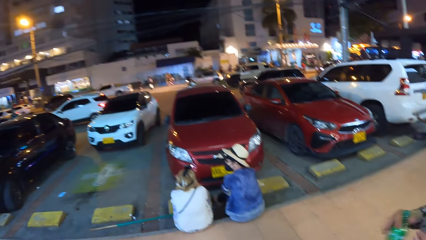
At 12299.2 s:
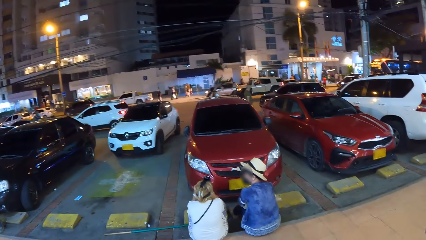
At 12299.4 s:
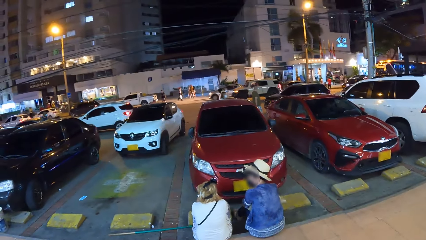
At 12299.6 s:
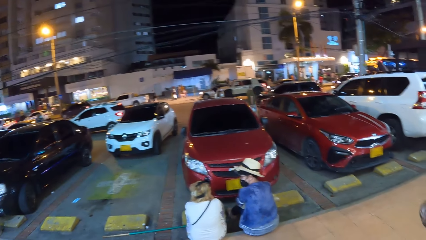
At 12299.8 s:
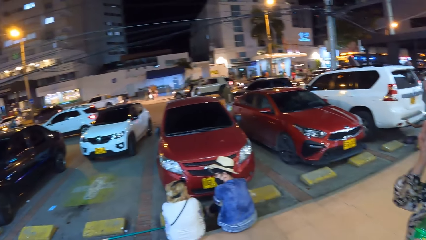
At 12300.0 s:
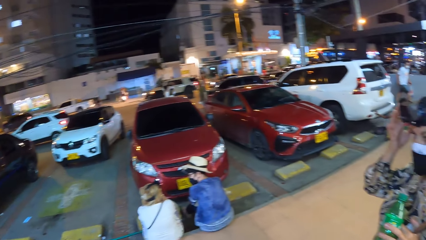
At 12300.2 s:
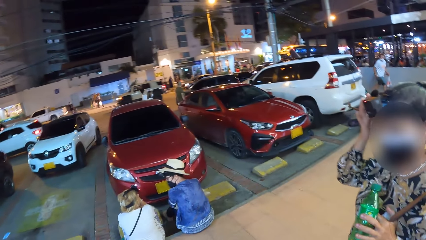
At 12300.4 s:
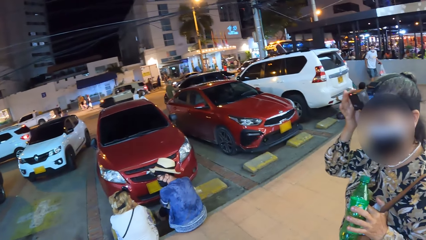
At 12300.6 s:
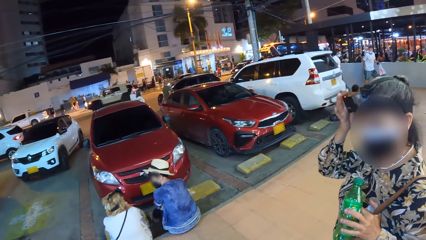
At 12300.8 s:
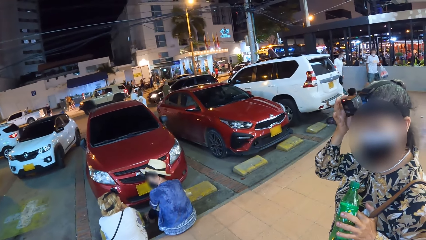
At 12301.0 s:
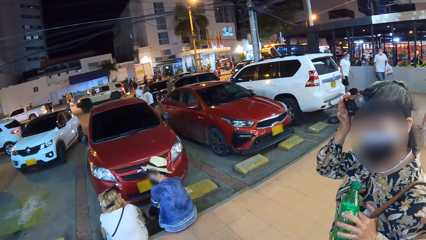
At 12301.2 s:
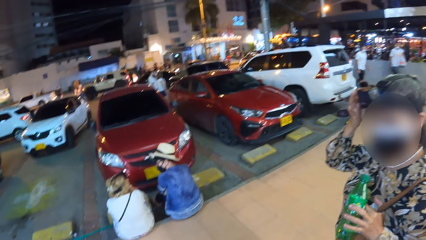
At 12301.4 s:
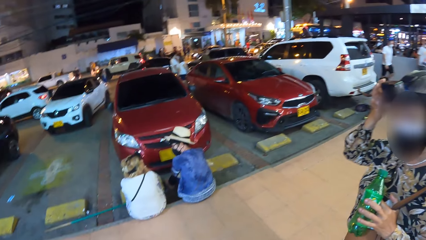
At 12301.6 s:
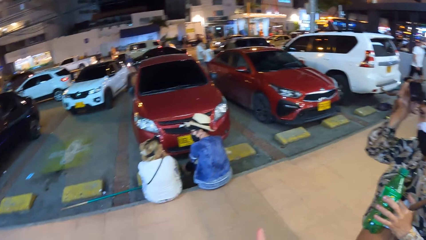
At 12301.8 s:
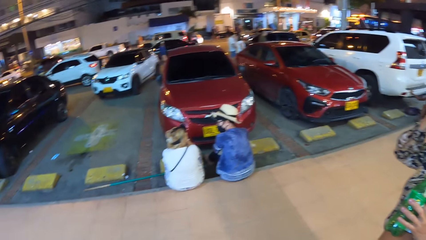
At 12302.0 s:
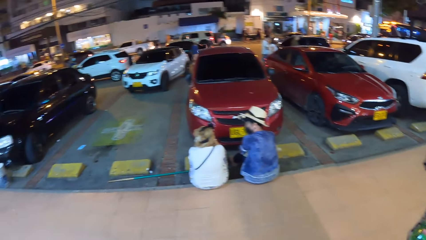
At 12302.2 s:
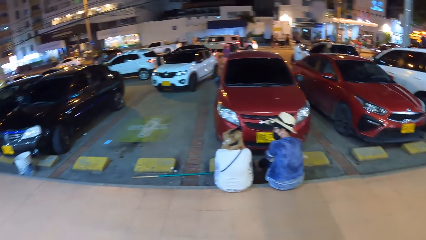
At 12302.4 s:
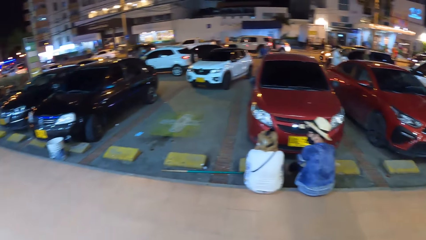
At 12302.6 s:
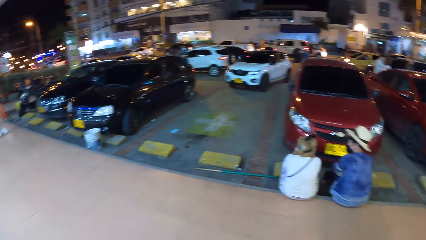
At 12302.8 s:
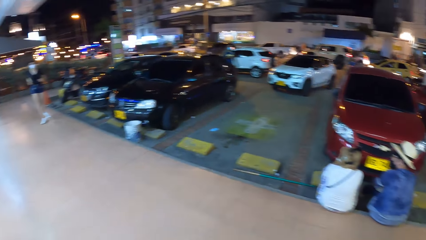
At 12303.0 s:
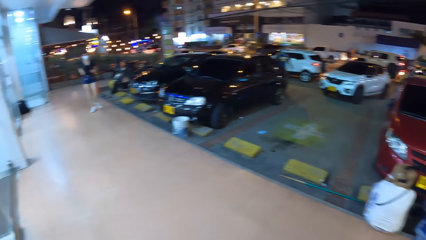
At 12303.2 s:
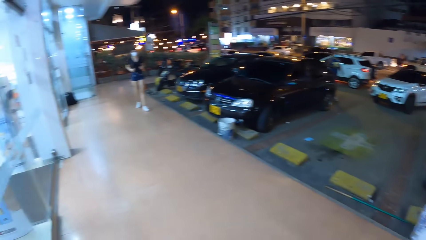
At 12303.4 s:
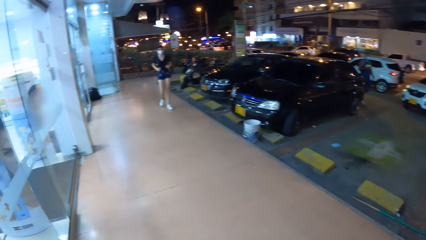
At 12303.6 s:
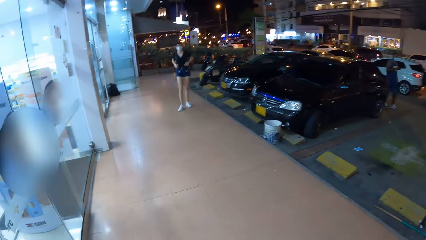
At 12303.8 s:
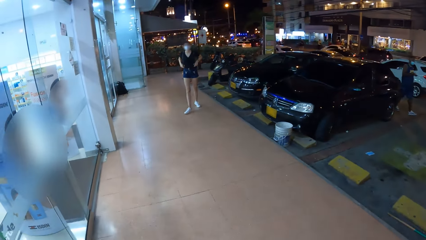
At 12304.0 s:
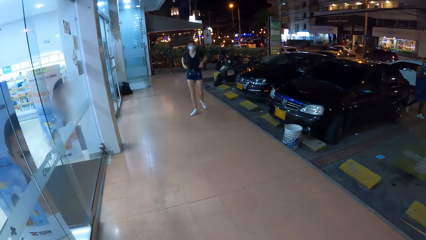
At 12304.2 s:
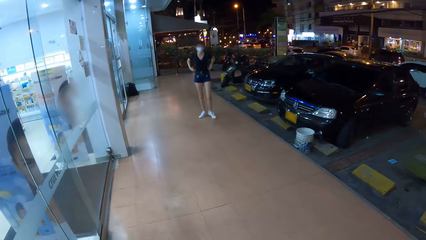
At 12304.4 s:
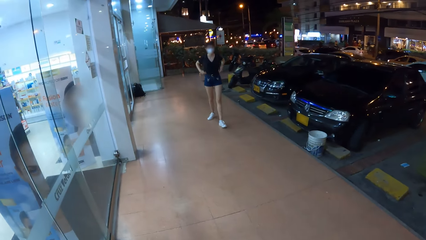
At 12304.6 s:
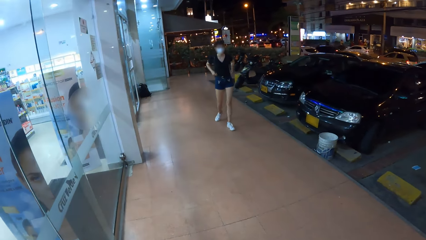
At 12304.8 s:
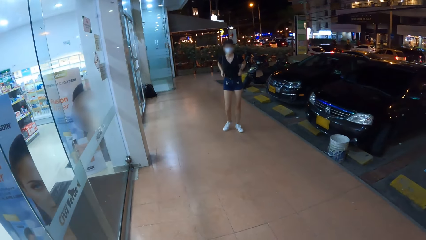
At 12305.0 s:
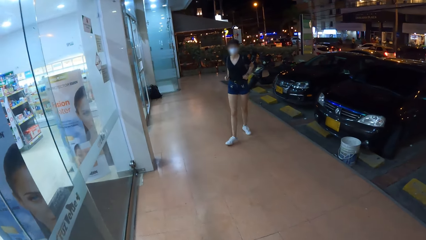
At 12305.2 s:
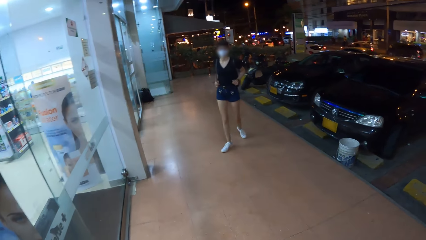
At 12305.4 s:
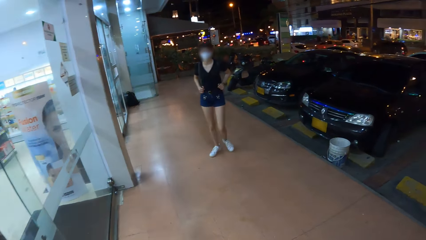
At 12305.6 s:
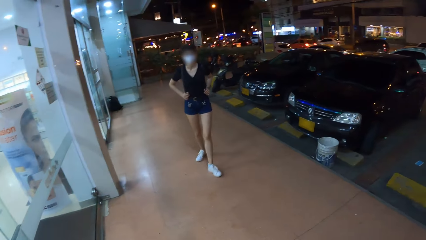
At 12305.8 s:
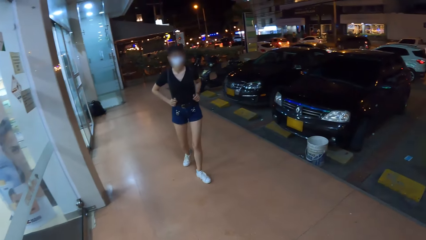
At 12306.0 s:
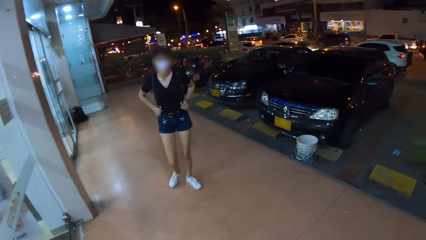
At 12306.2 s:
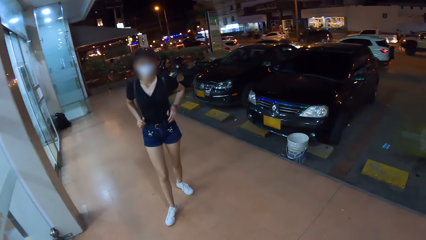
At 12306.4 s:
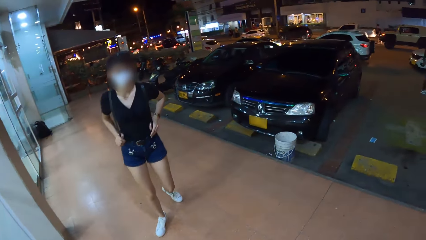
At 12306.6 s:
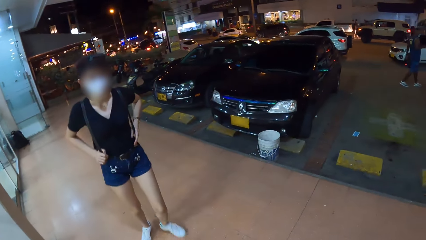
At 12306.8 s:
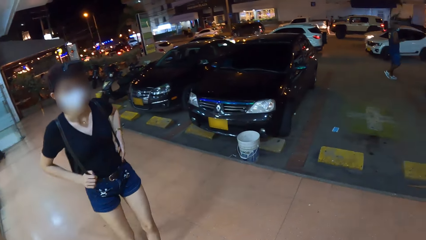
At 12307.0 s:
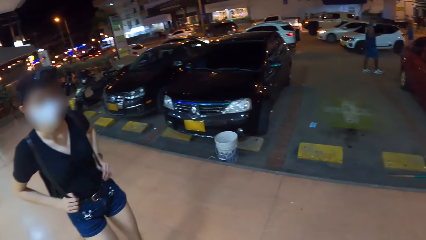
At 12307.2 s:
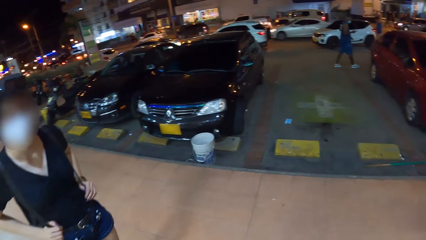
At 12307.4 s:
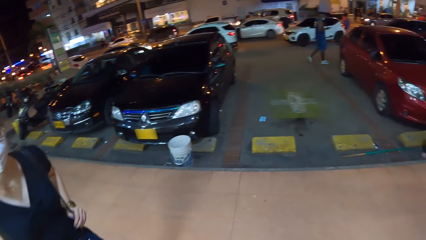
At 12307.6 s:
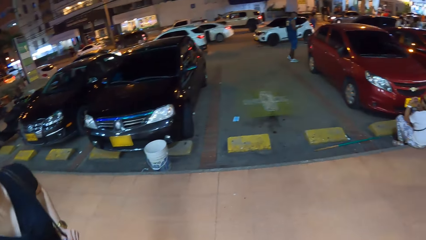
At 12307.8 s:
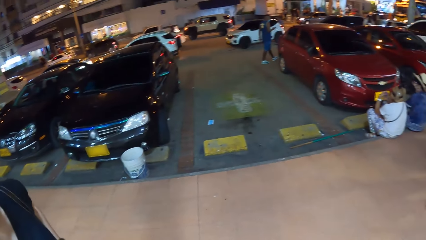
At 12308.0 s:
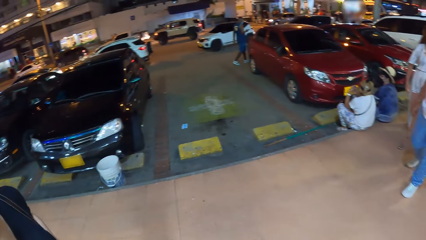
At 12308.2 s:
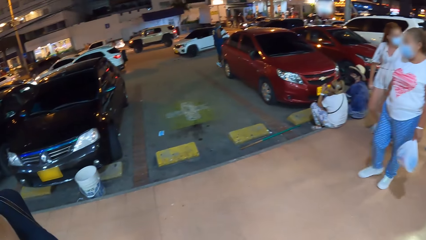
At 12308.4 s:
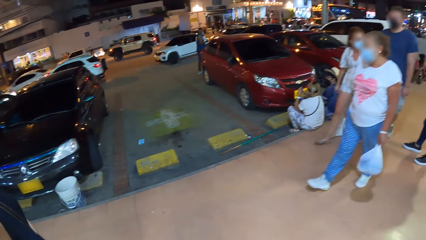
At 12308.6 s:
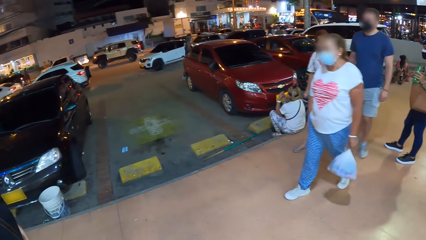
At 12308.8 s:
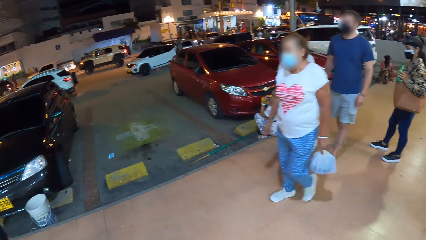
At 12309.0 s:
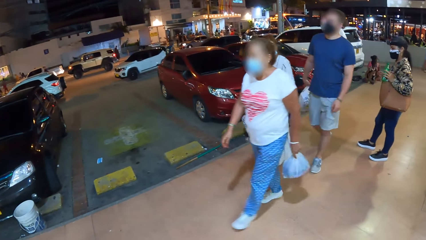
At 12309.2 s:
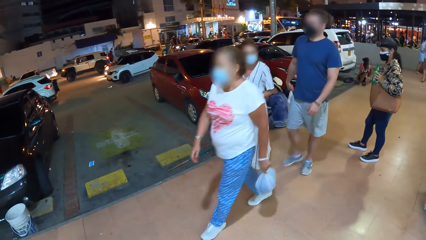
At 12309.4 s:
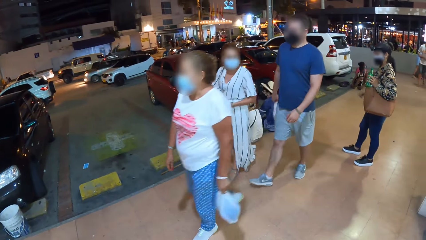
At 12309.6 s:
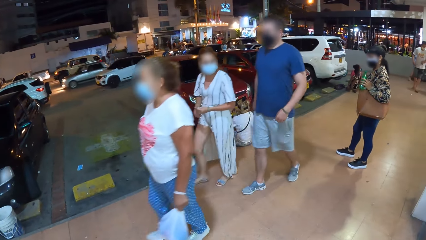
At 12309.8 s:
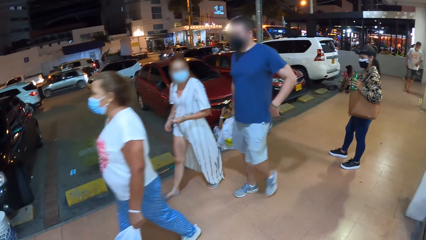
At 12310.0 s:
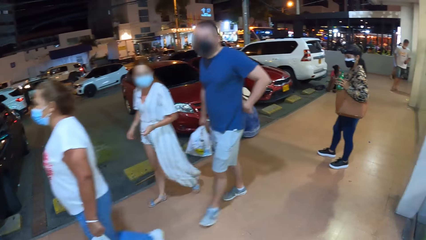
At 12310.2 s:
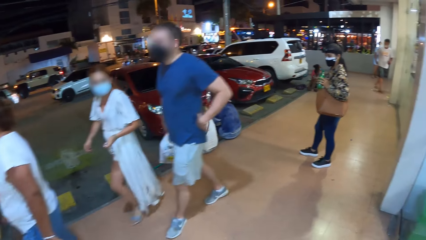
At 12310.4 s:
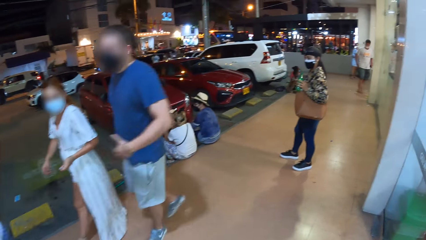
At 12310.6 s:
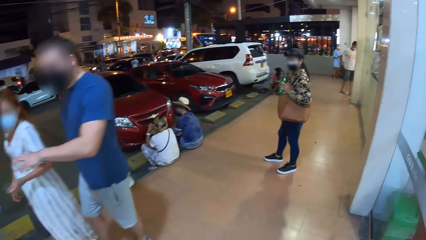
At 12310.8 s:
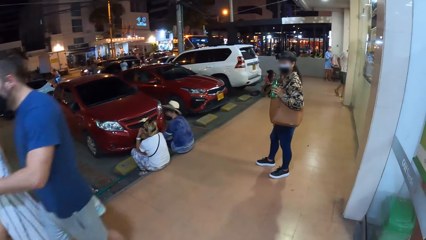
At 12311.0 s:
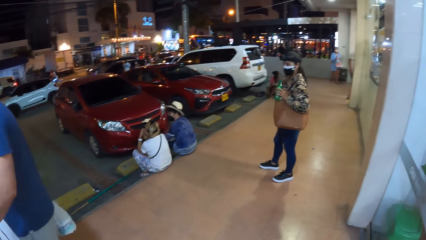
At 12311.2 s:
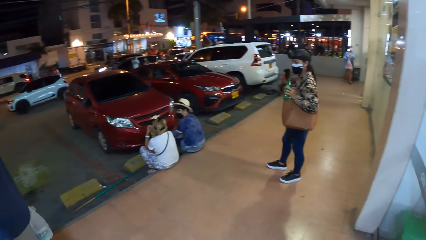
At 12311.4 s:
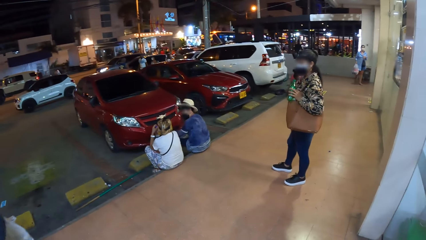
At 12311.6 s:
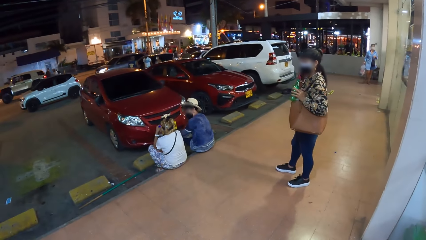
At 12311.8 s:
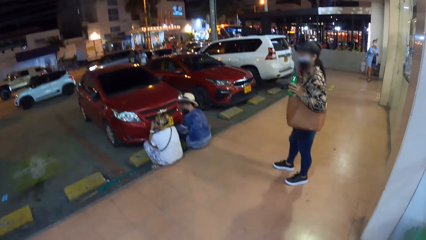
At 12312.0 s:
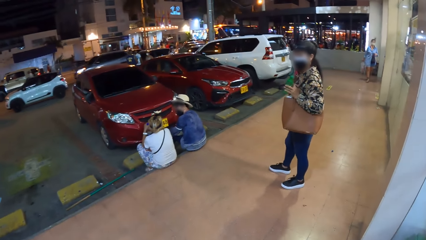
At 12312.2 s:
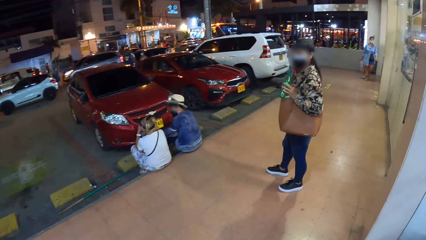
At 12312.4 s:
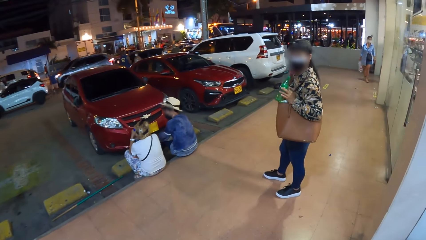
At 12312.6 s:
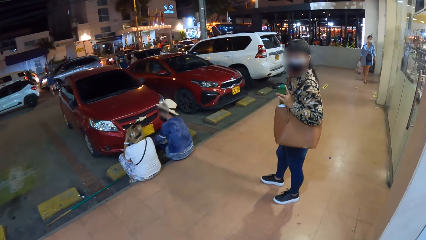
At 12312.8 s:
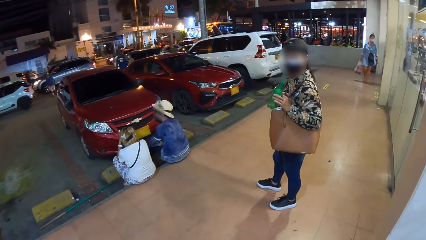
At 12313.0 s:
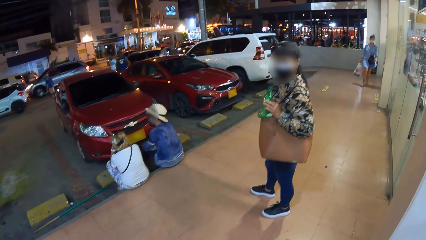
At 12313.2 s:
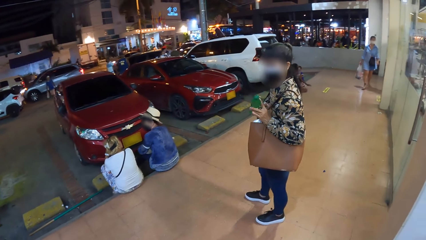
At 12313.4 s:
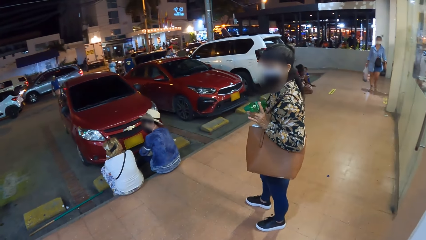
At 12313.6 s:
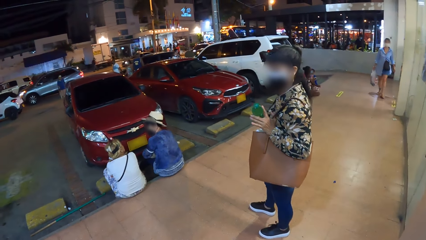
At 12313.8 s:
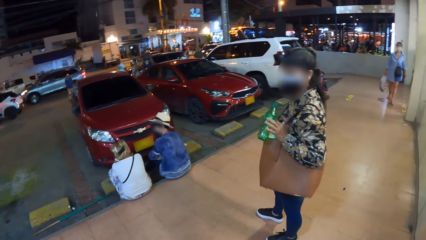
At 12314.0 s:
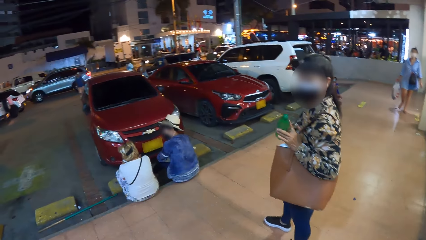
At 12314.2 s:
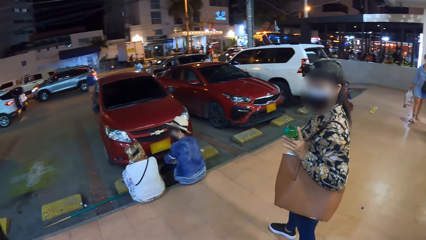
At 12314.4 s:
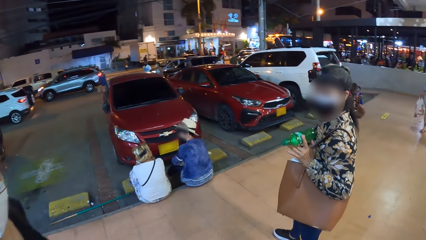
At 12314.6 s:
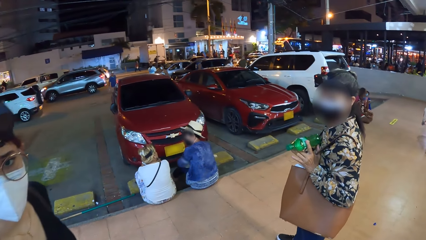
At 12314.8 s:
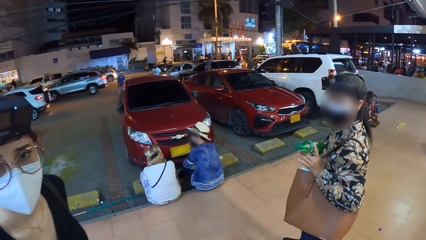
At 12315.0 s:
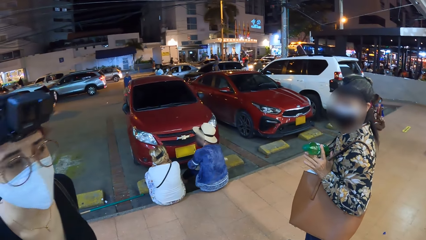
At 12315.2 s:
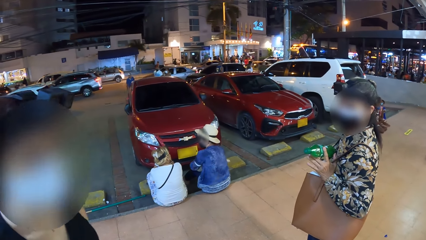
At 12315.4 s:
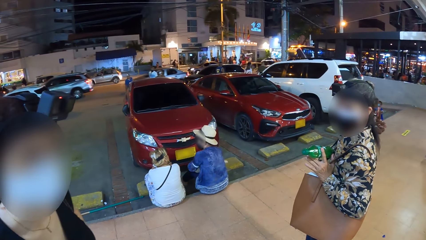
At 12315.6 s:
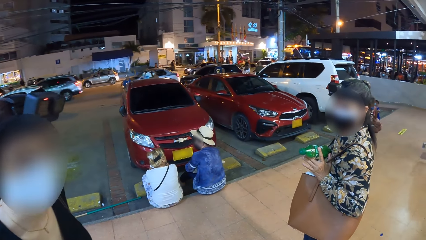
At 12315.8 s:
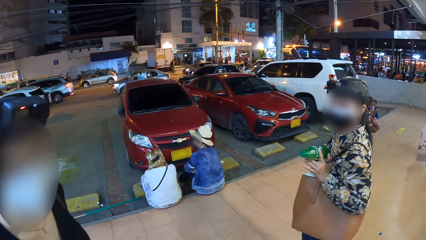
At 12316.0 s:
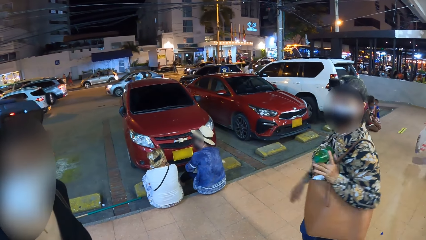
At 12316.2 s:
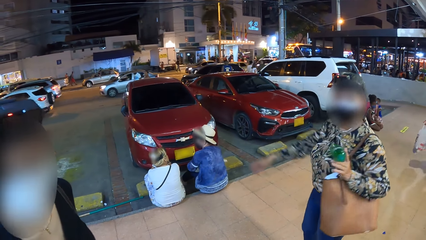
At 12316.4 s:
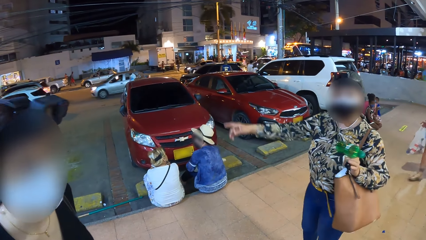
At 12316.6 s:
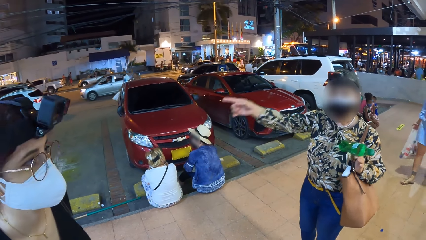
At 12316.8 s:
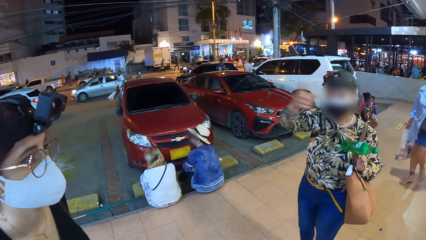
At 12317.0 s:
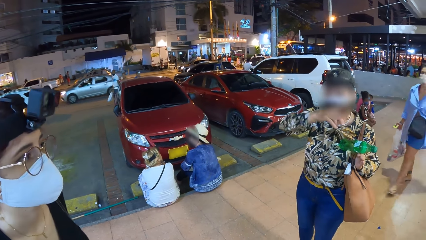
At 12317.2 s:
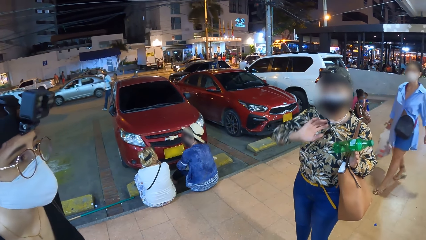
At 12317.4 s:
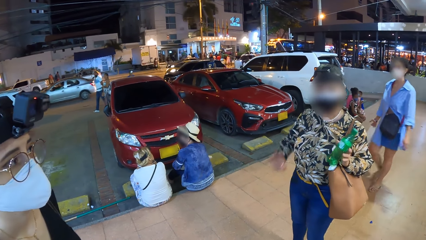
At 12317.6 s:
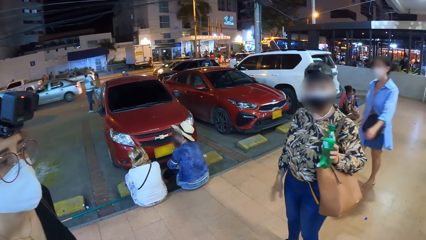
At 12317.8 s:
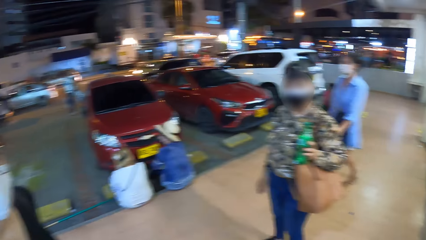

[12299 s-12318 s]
The woman passes the water bottle from her right hand to her left hand and scratches her head with her right hand. The camera wearer interacts with another woman. They interact with the first woman. They interact with the first woman and the other woman.
